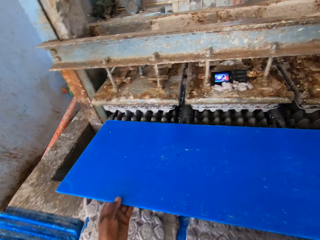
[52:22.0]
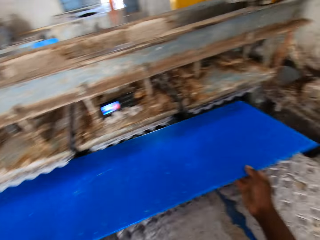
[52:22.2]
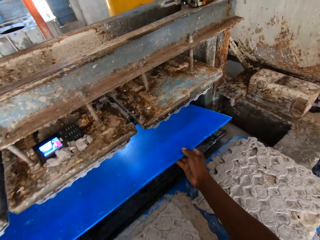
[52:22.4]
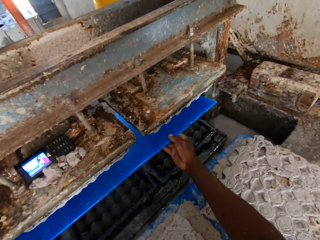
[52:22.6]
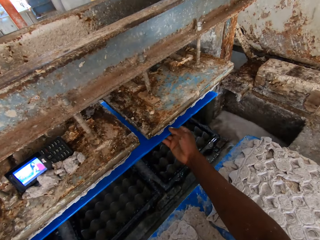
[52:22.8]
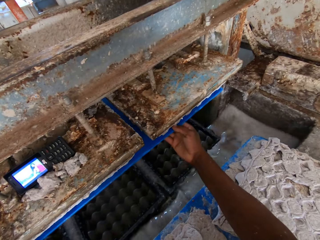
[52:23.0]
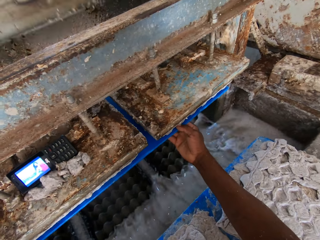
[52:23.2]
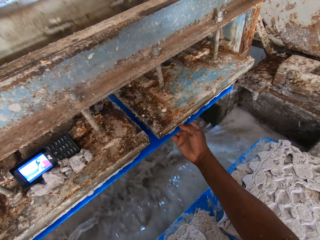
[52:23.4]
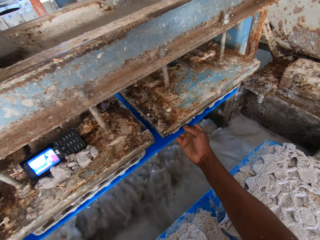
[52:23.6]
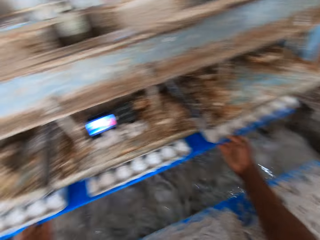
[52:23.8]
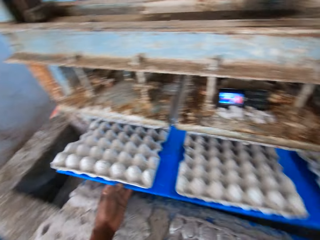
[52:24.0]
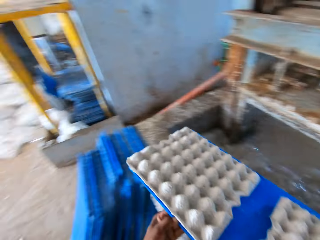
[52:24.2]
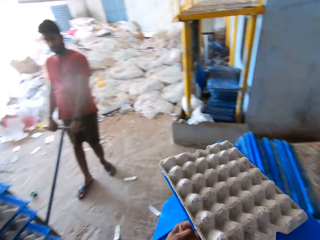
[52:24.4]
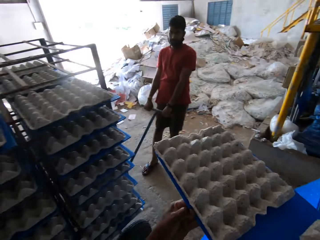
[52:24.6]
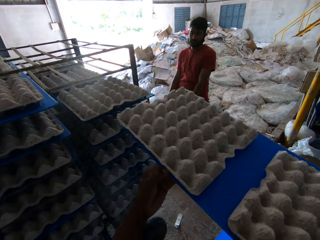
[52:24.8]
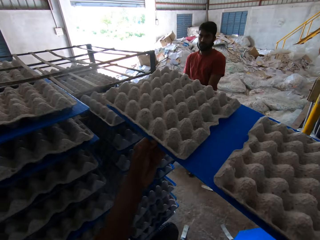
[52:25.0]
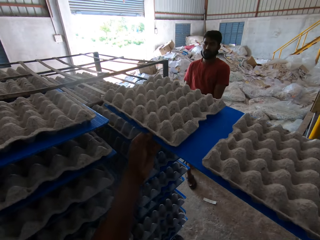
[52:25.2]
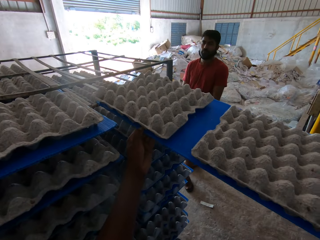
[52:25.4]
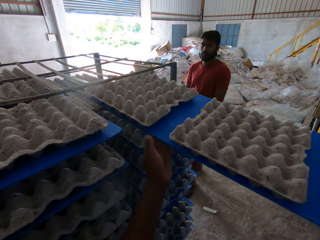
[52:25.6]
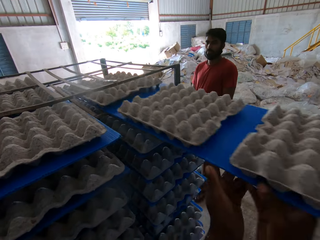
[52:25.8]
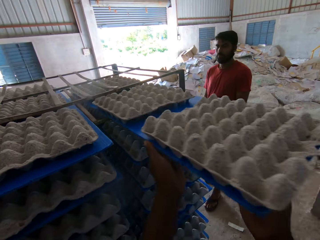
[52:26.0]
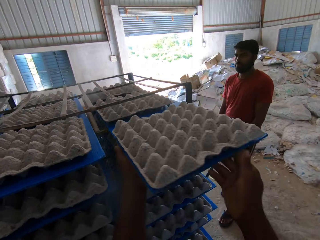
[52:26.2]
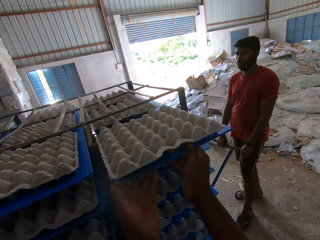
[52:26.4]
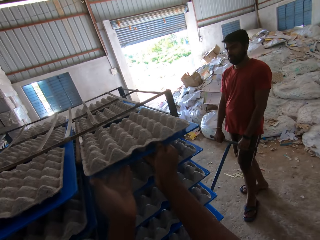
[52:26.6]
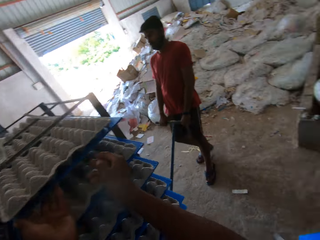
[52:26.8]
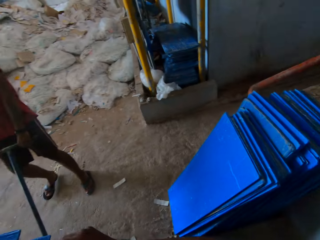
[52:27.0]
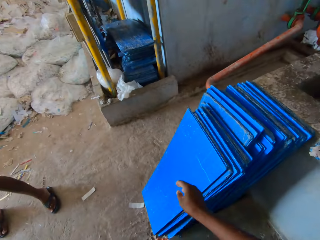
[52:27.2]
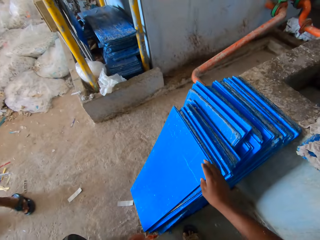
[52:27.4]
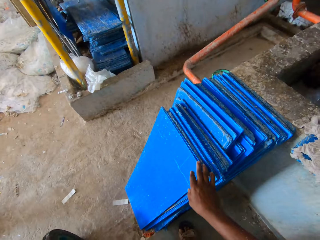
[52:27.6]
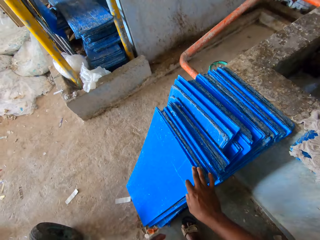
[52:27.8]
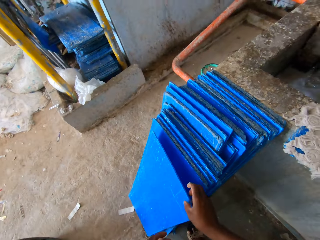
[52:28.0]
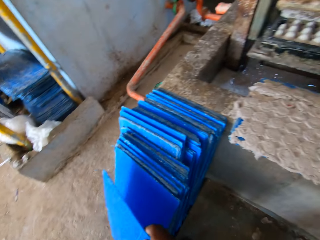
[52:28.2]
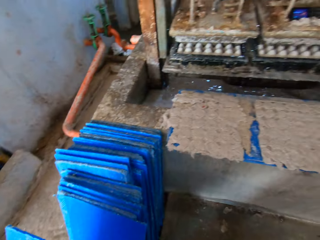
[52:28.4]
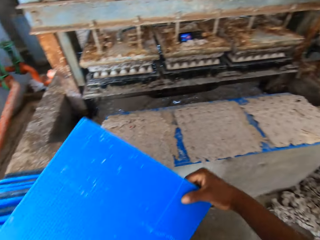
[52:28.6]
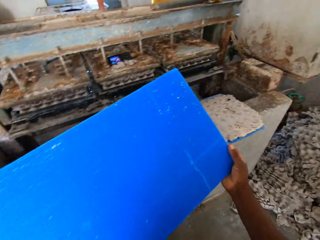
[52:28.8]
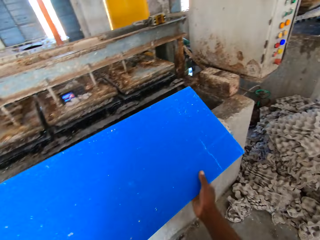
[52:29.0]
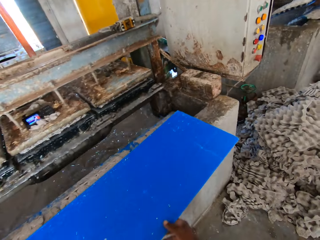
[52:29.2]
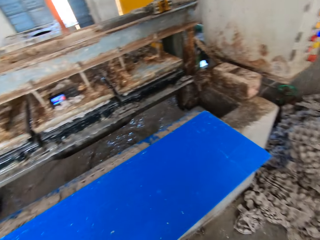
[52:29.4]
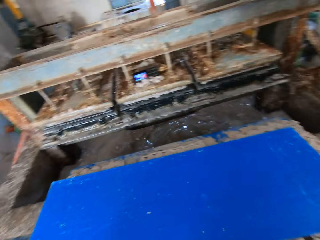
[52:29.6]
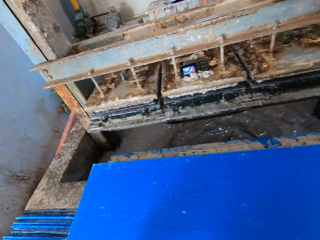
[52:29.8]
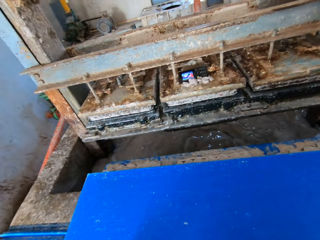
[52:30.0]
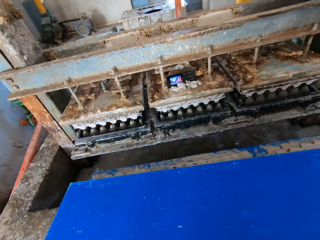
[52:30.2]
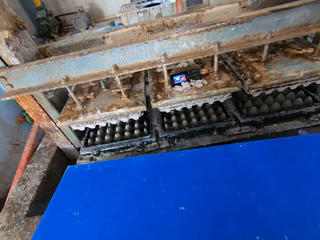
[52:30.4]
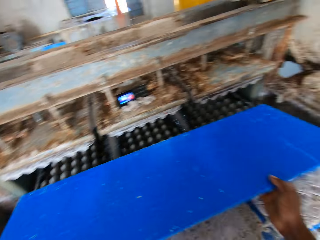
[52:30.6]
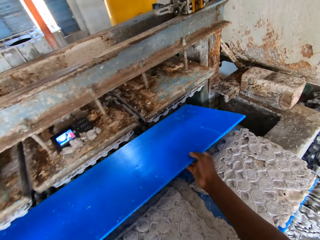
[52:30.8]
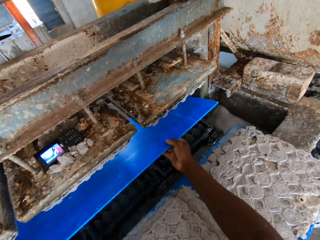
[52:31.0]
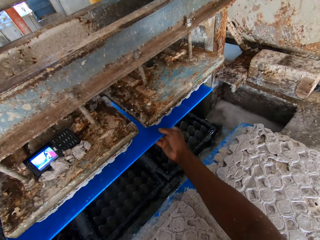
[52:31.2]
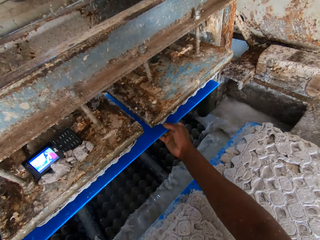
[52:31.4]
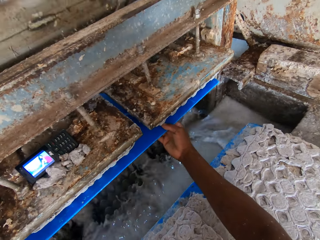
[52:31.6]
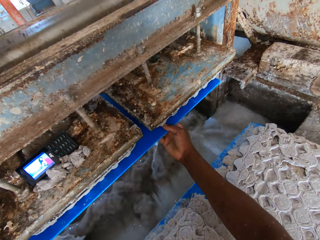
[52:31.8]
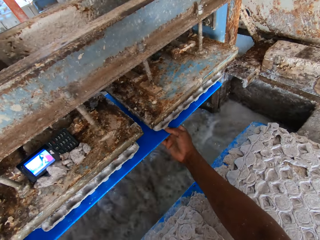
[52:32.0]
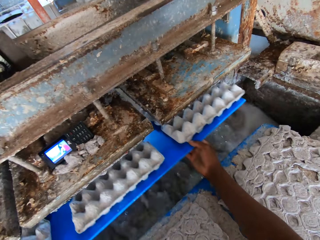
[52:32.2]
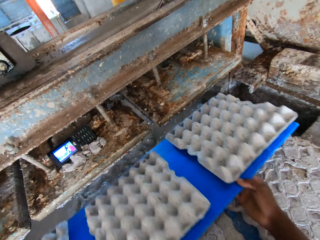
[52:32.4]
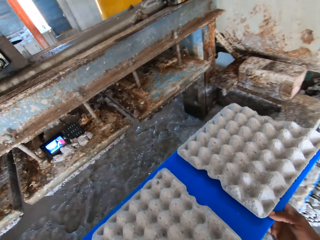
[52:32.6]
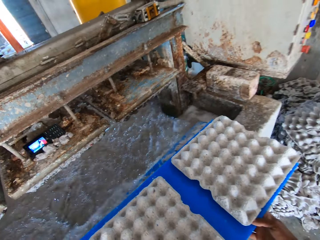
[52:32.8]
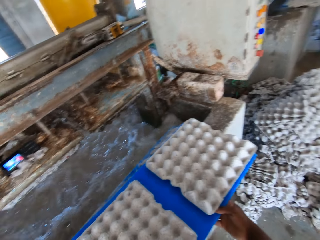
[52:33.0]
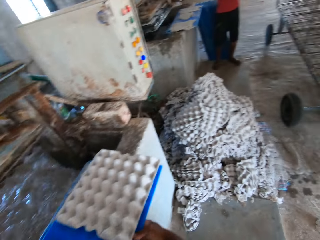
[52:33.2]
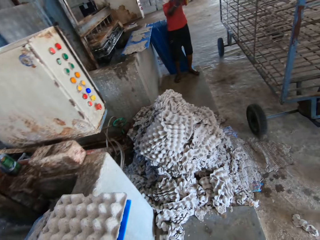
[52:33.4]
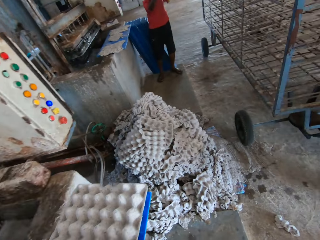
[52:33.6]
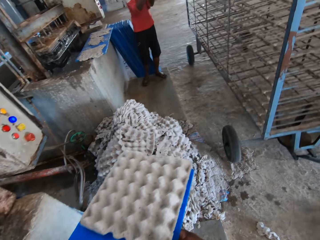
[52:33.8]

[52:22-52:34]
The camera wearer puts the wood board below the egg machine tray. They put the wood board on the shelf. They pick wood from the floor. They put the wood board on the wall. They put the wood board below the egg machine tray.

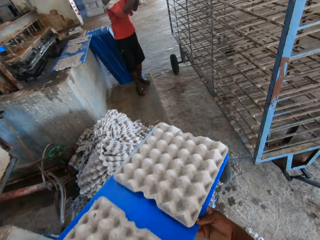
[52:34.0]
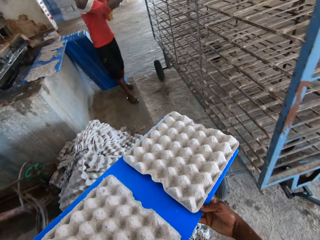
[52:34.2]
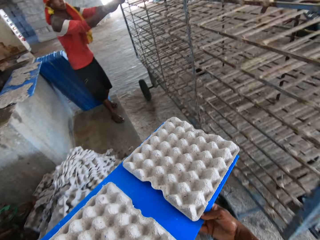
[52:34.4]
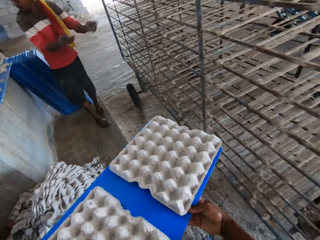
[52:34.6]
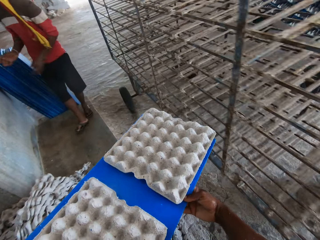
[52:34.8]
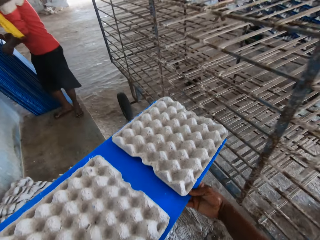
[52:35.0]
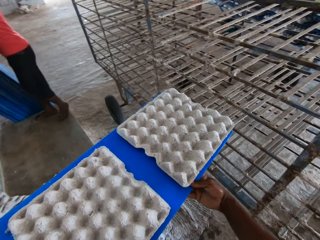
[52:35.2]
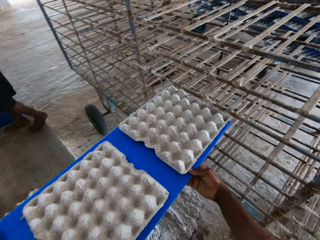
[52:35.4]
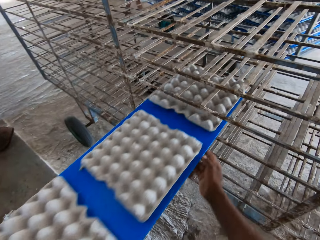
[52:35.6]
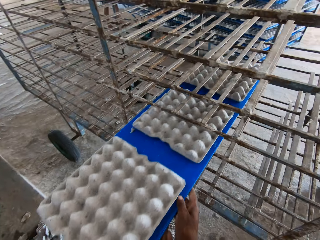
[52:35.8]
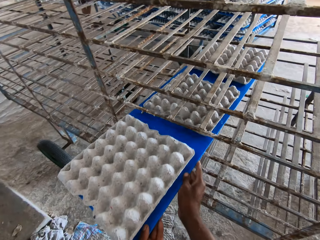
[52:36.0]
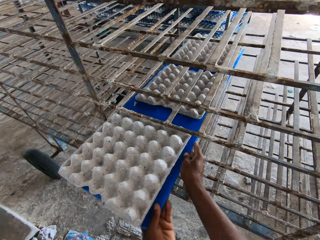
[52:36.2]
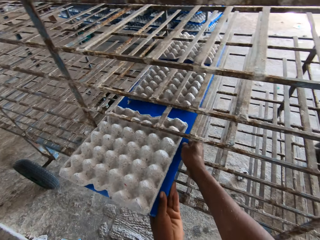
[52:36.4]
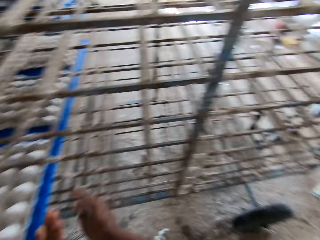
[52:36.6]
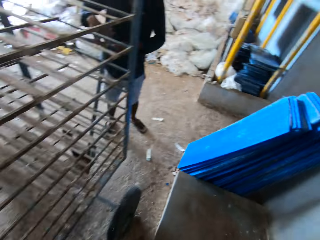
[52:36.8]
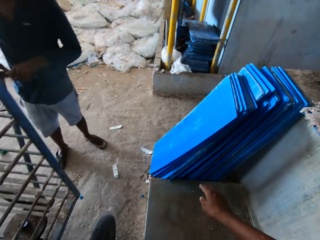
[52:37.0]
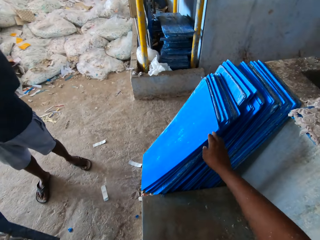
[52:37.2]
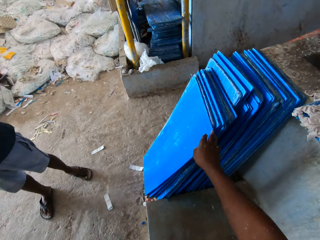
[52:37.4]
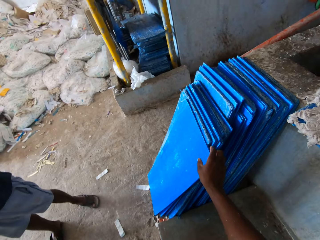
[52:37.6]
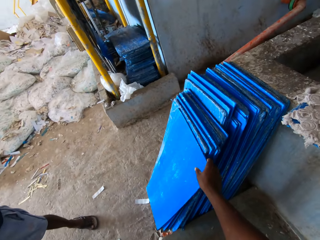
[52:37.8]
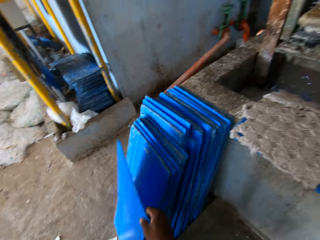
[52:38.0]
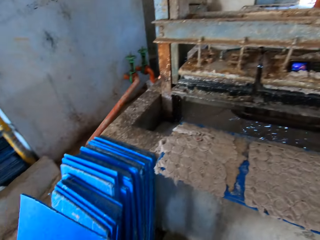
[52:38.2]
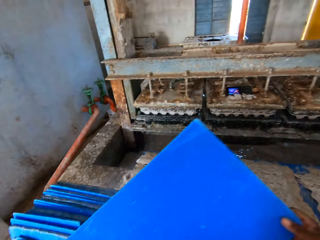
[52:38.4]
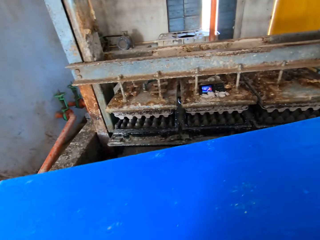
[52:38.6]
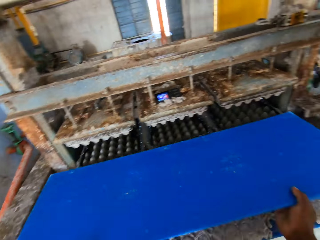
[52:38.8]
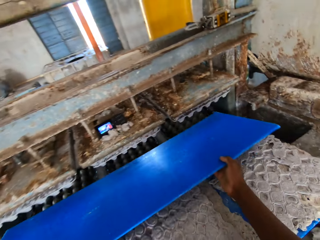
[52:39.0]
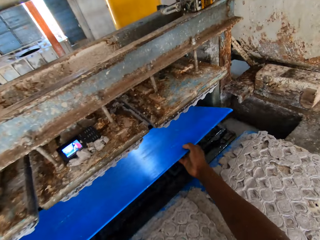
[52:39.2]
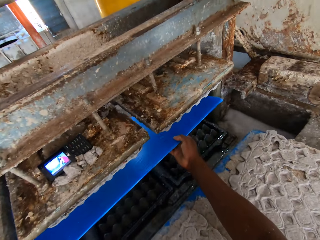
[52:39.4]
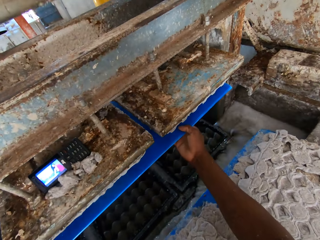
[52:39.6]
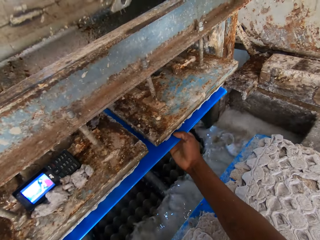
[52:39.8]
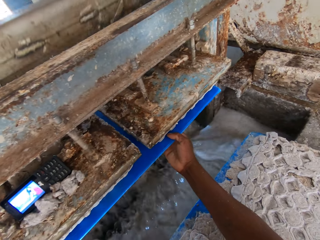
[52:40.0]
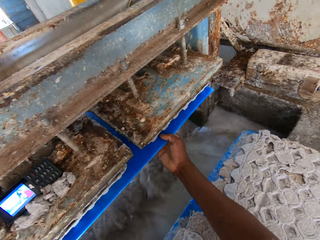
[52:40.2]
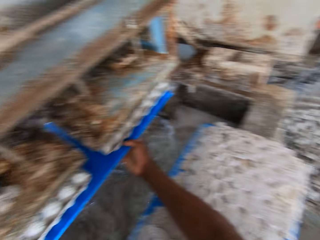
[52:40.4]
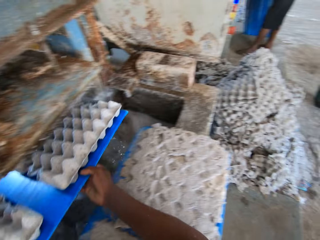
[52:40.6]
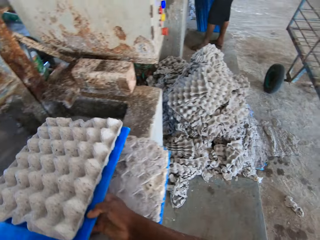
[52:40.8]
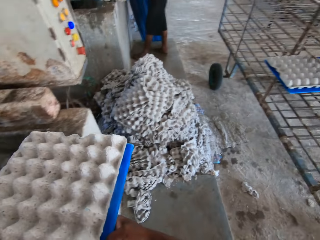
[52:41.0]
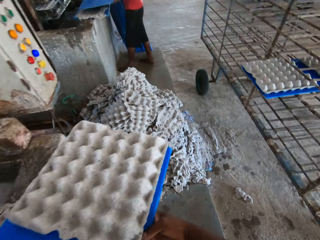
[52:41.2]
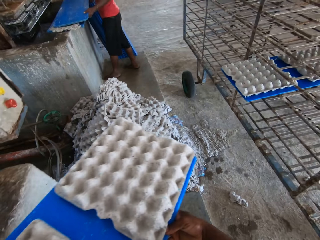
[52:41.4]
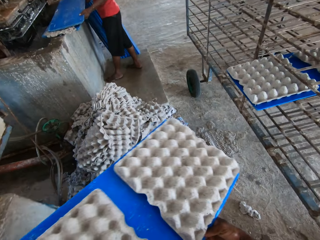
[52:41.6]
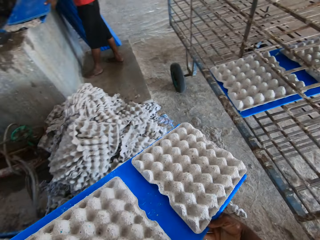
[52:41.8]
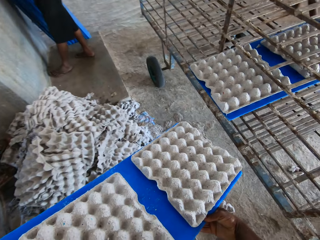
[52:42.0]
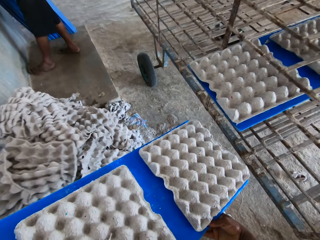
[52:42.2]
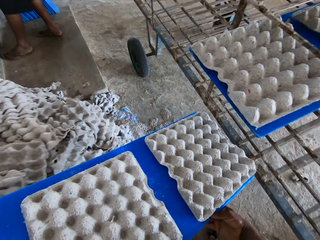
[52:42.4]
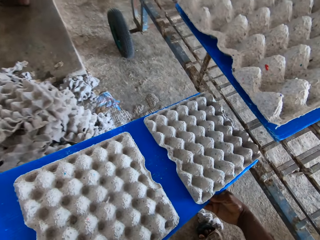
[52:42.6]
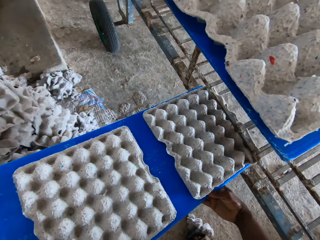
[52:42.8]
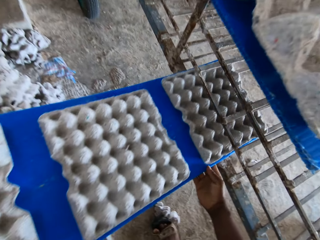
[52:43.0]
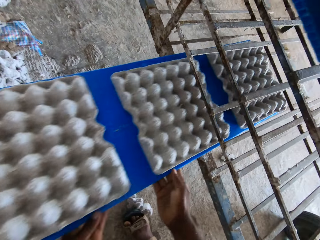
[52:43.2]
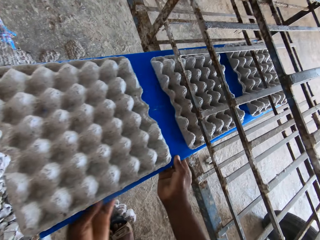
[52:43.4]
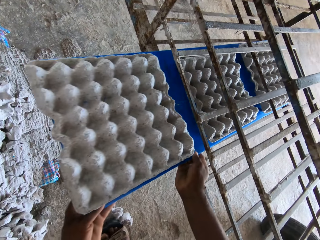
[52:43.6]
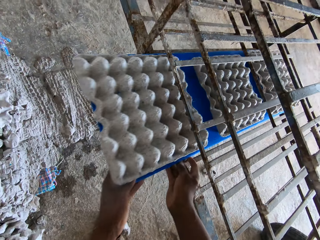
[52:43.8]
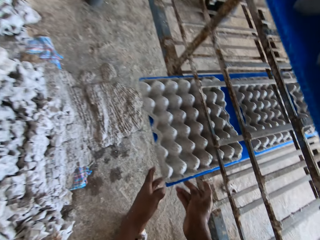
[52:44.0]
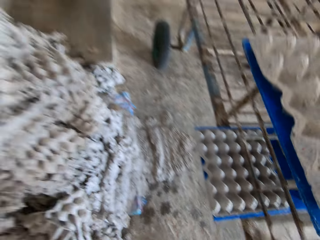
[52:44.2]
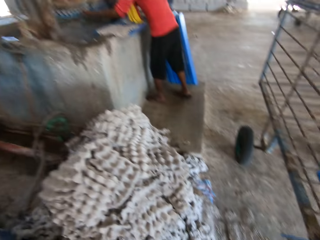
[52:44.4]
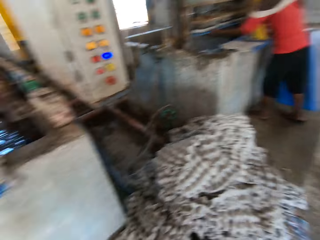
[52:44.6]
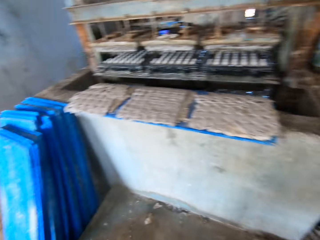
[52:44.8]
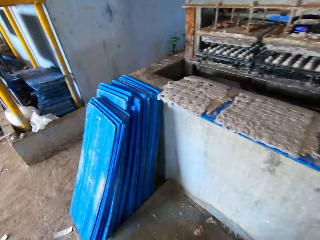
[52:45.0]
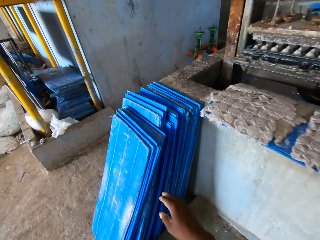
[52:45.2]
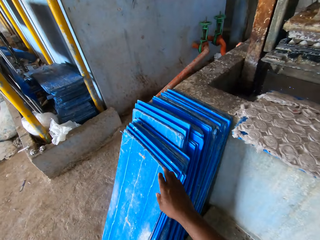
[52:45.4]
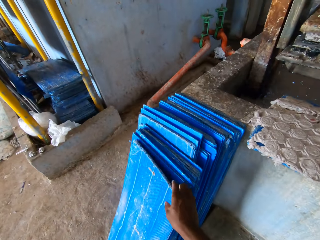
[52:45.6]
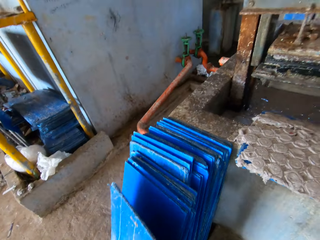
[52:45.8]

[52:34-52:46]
The camera wearer puts the wood board on the shelf. They pick wood from the floor. They put the wood board below the egg machine tray. They put the wood board on the shelf.
